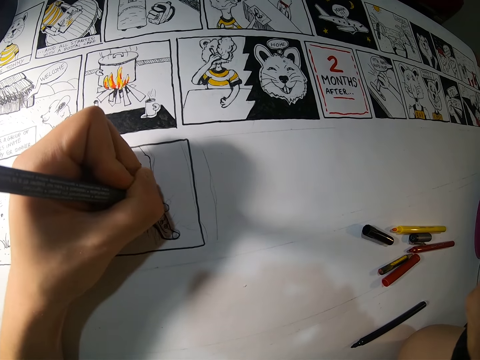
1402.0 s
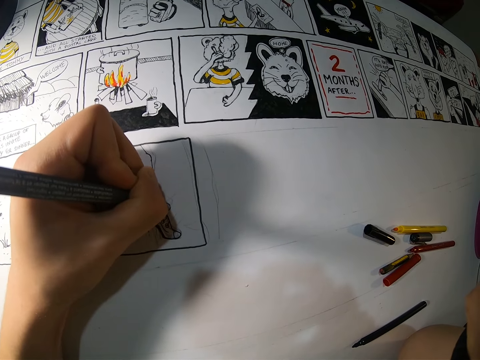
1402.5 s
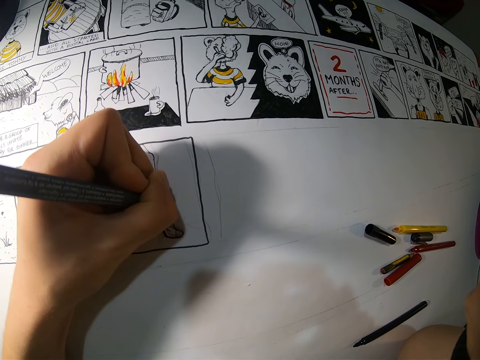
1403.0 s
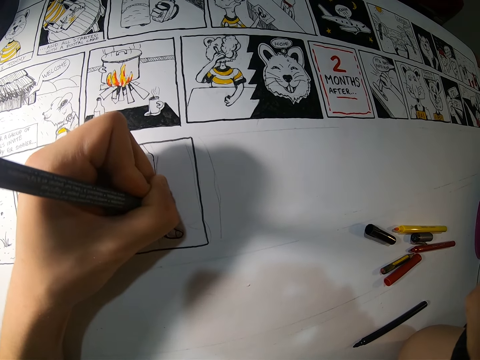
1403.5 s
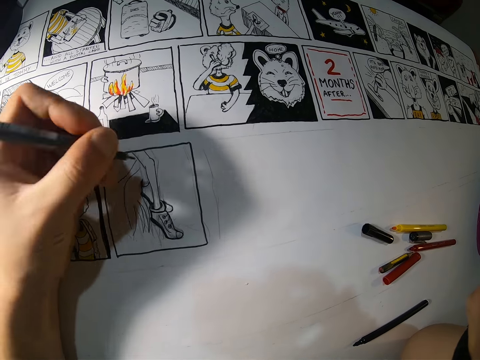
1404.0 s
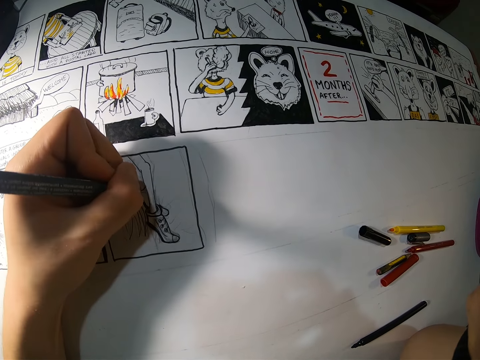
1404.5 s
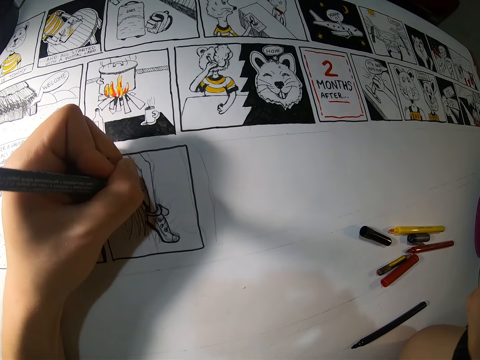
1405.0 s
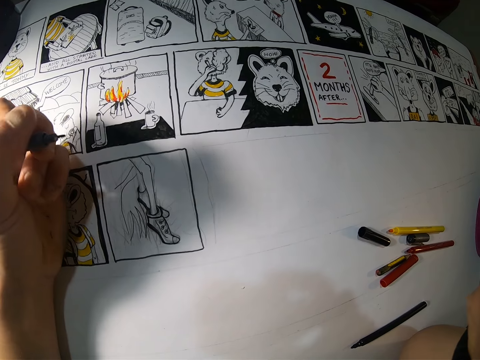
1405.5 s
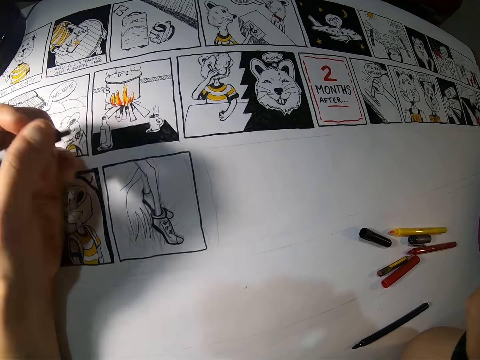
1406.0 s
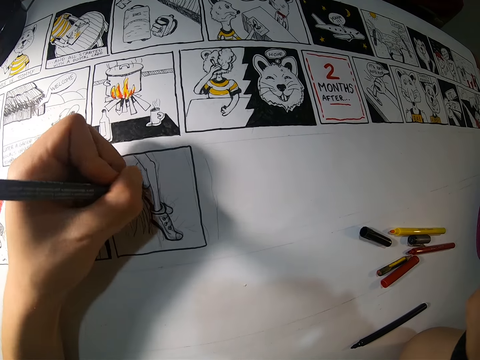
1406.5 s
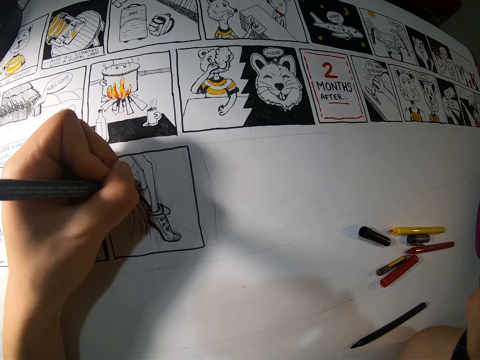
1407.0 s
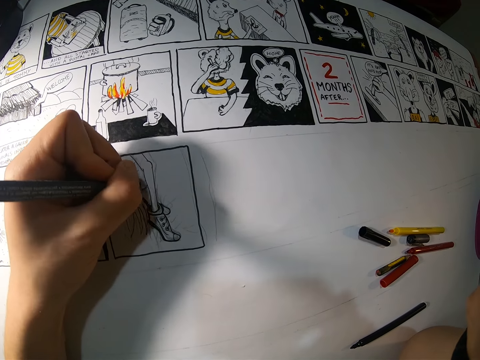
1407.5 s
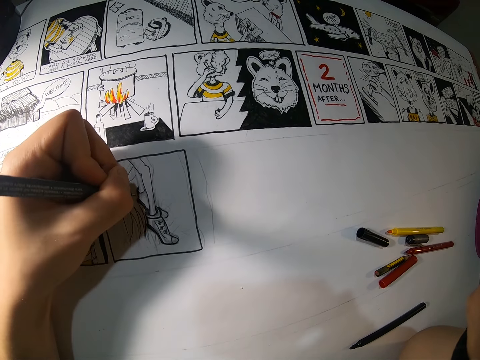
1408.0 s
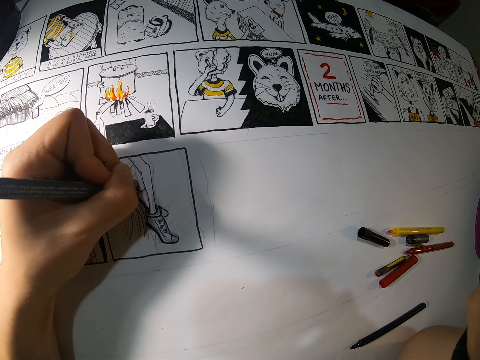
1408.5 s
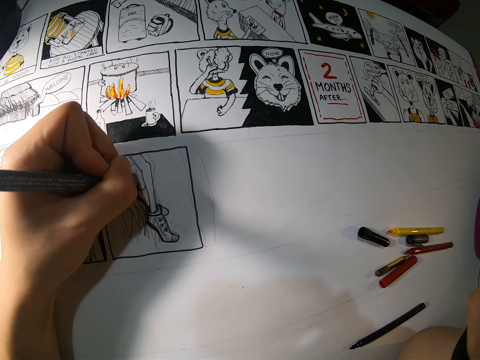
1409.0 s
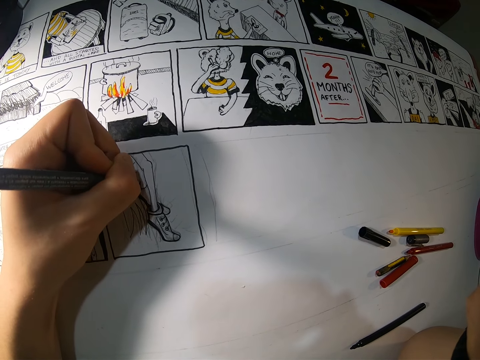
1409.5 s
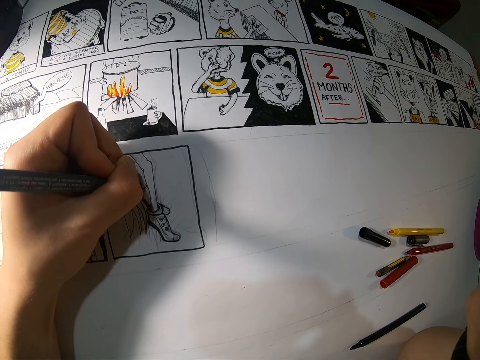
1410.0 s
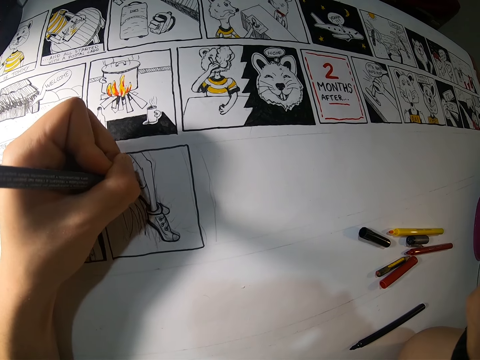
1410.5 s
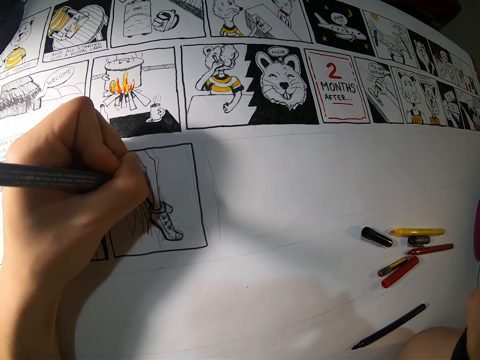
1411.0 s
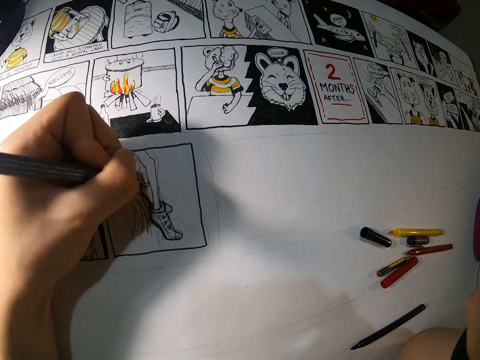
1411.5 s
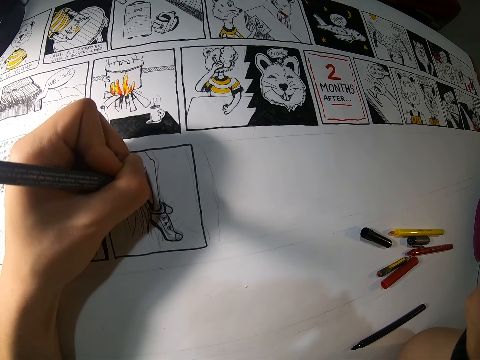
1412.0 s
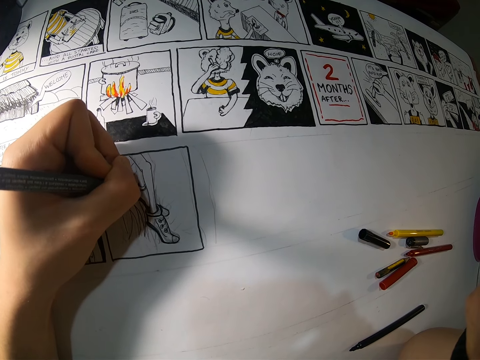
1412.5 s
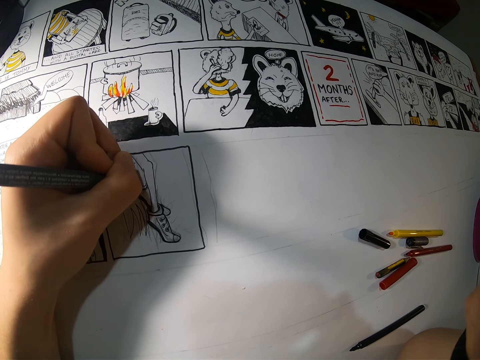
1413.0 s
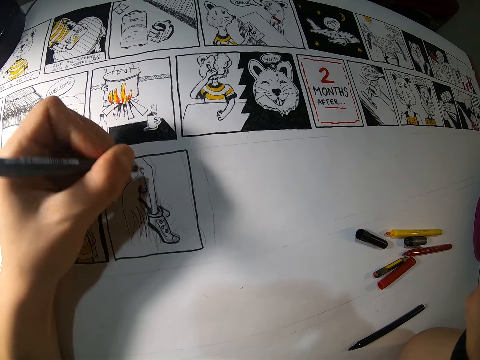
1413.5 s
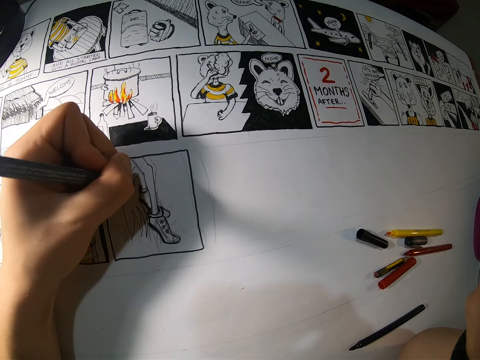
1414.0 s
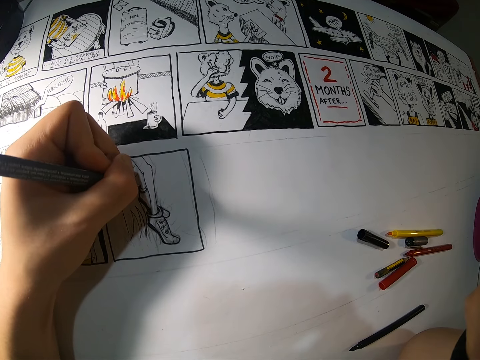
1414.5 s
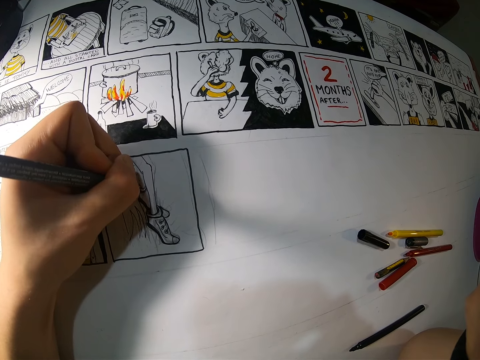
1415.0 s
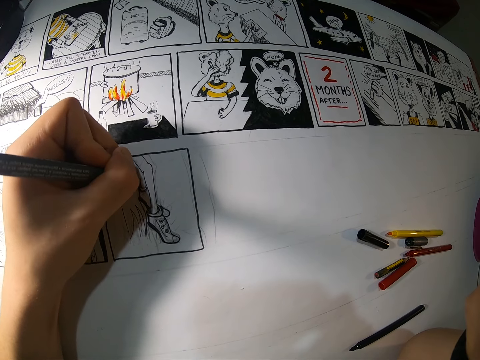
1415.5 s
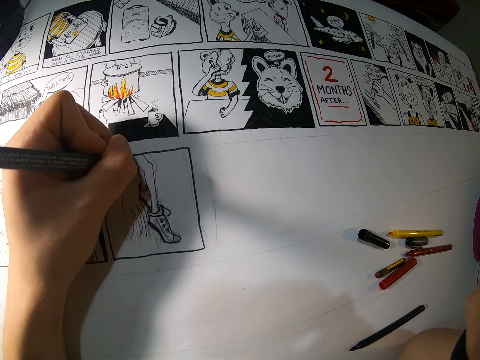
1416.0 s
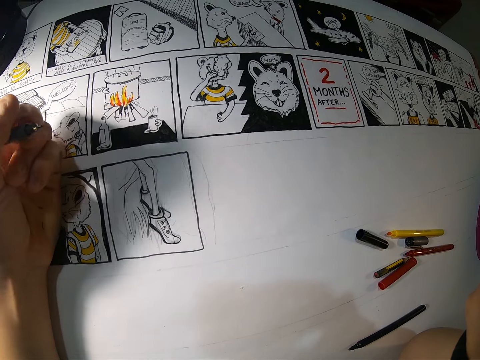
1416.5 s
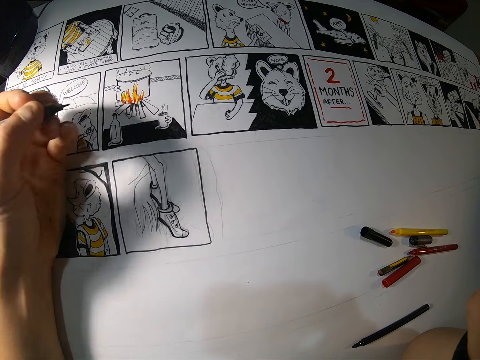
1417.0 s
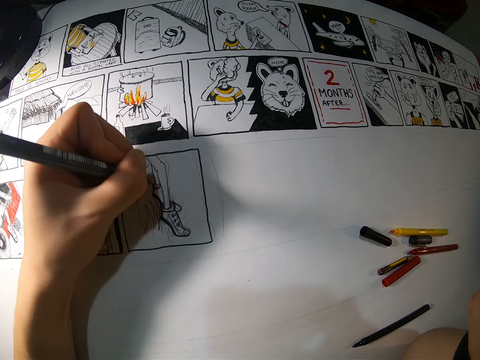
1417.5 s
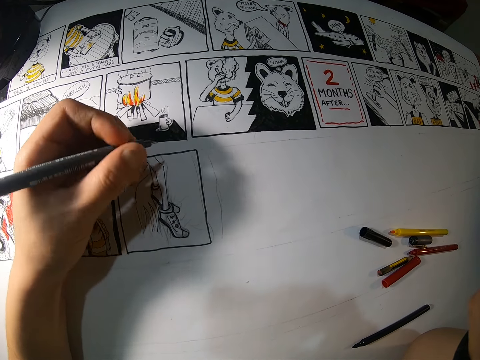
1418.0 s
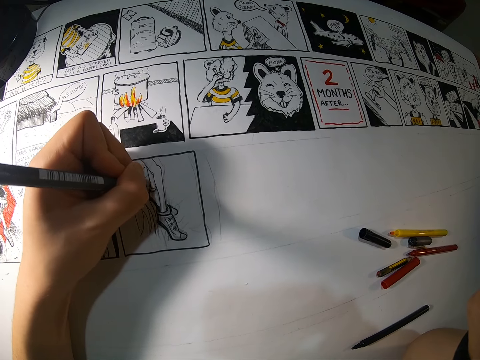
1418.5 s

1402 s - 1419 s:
The camera wearer adjusts a pencil on her hand. She draws on a piece of craft paper with the pencil. She adjusts the pencil on her hand. She draws on the piece of craft paper with the pencil. She adjusts the pencil on her hand. She draws on the piece of craft paper with the pencil. She adjusts the pencil on her hand.

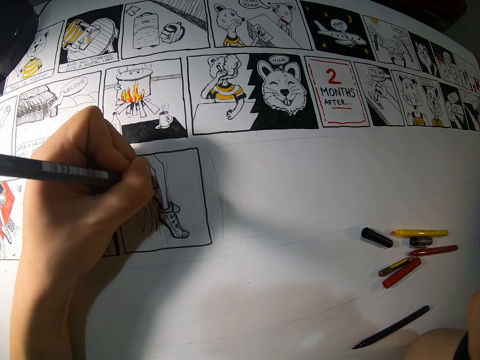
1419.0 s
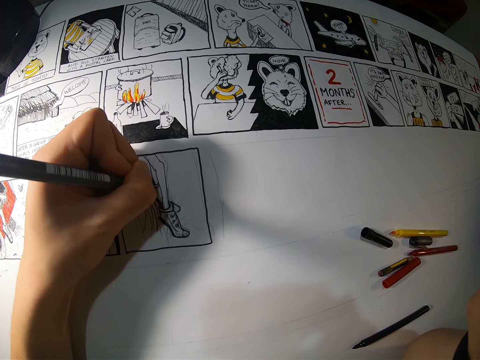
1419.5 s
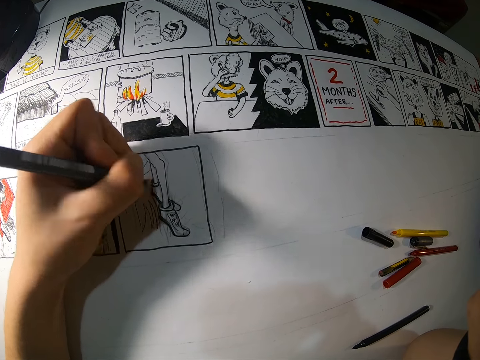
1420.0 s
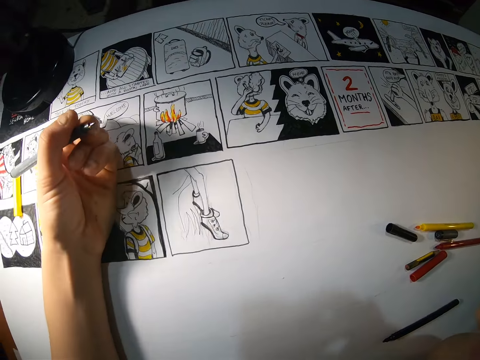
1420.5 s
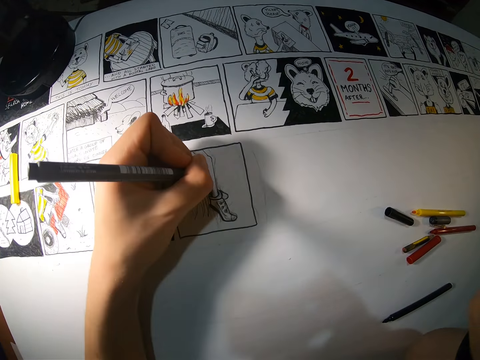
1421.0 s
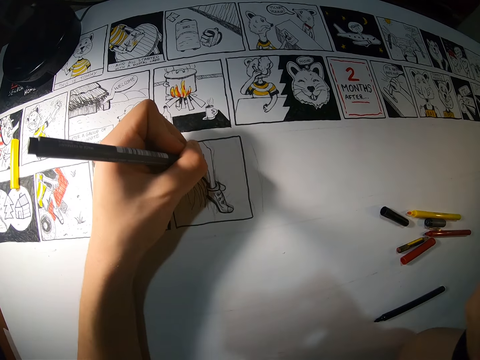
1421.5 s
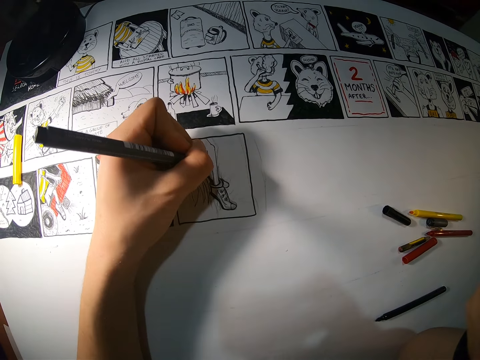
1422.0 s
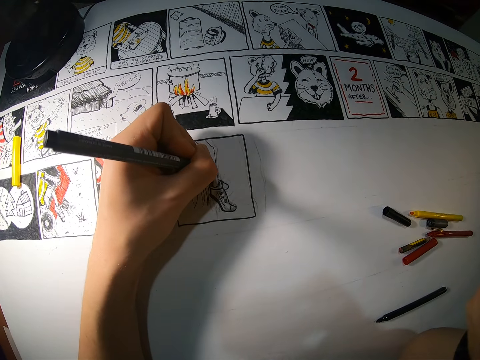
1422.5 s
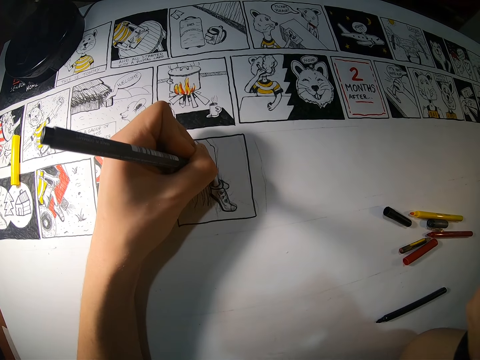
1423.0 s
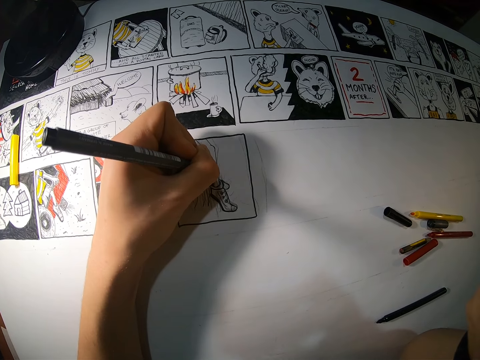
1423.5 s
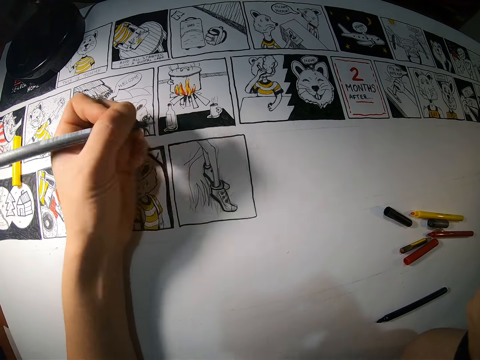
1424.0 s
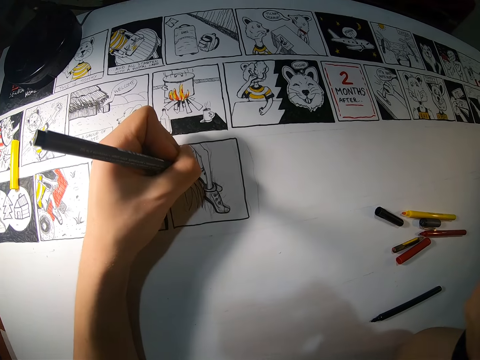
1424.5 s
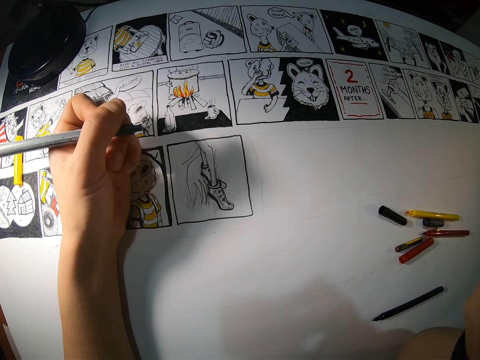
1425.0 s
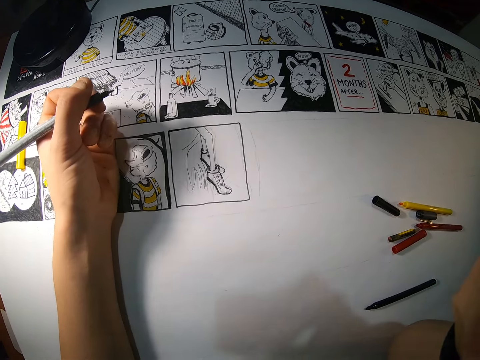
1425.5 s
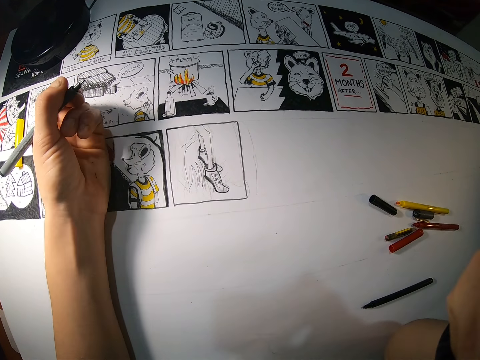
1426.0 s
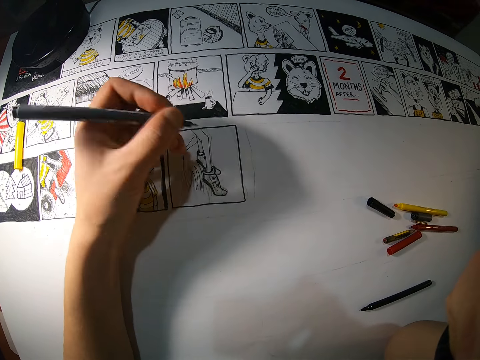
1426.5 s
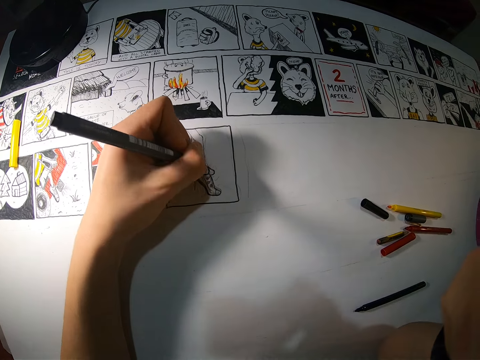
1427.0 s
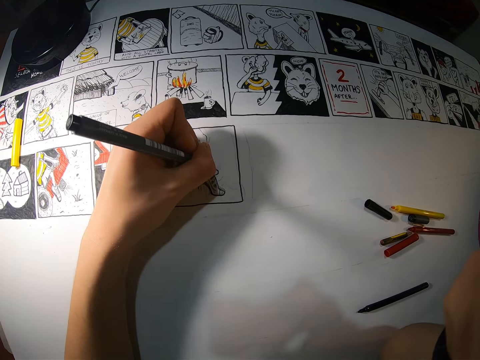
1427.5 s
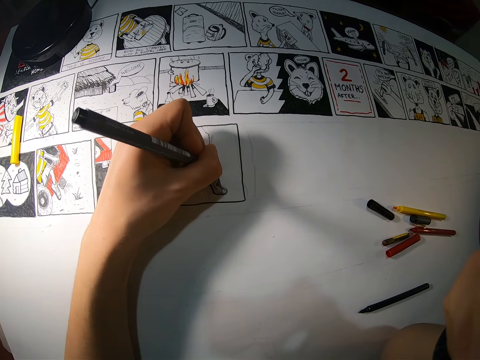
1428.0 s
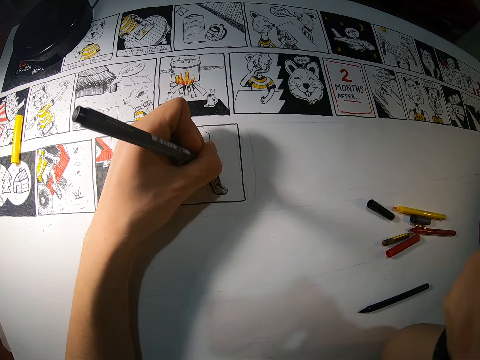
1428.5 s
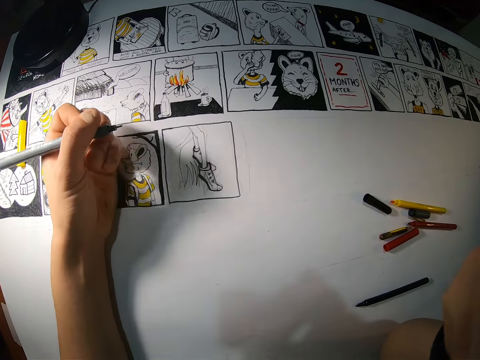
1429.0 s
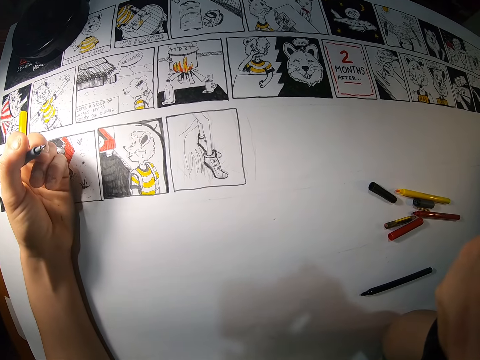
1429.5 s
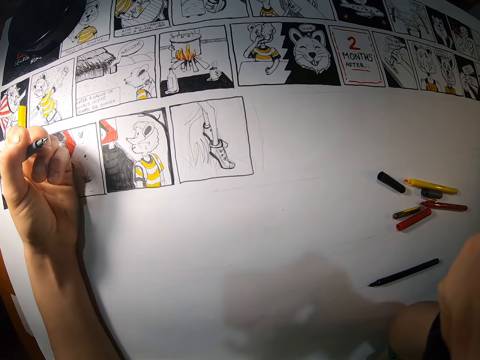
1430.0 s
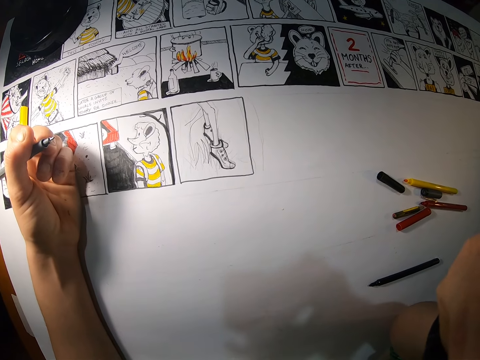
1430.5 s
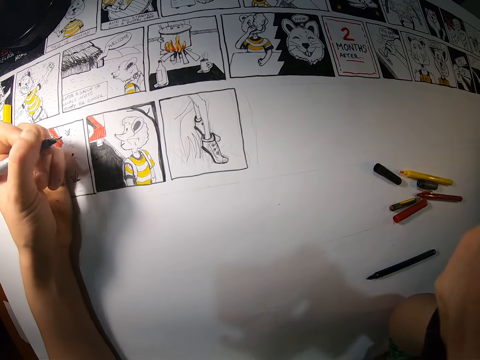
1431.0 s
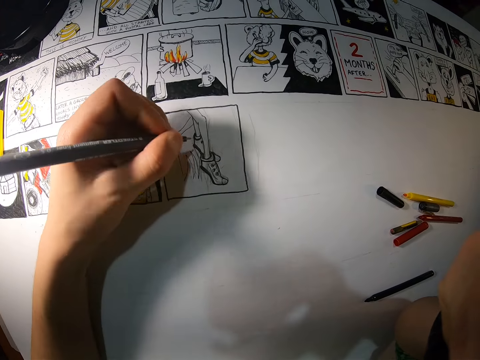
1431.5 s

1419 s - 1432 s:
The camera wearer draws on a piece of craft paper with a pencil. She adjusts the pencil on her hand. She draws on the piece of craft paper with the pencil. She adjusts the pencil on her hand. She draws on the piece of craft paper with the pencil. She adjusts a camera.
